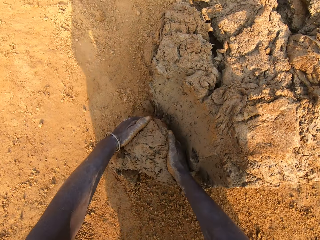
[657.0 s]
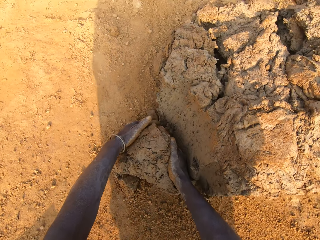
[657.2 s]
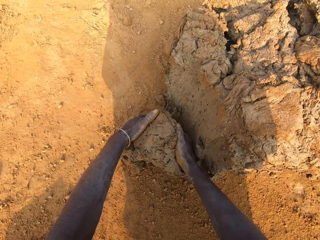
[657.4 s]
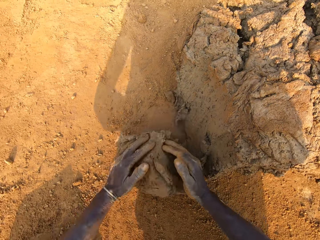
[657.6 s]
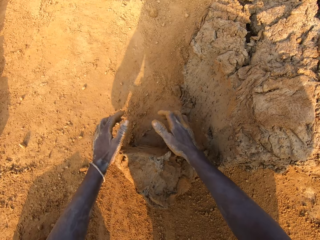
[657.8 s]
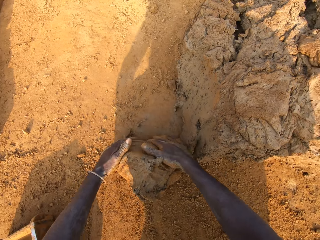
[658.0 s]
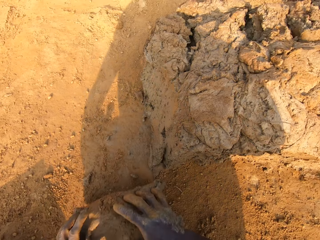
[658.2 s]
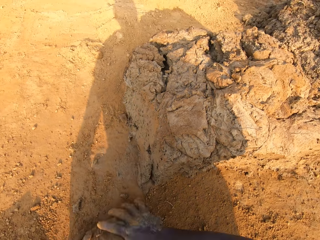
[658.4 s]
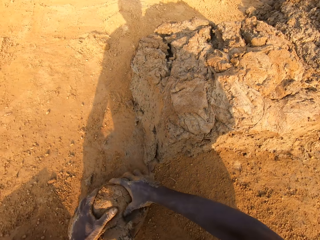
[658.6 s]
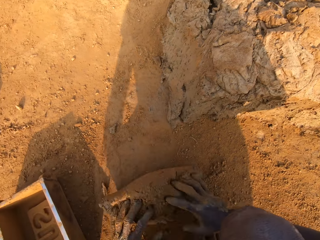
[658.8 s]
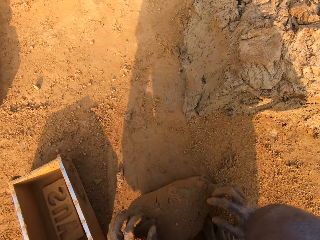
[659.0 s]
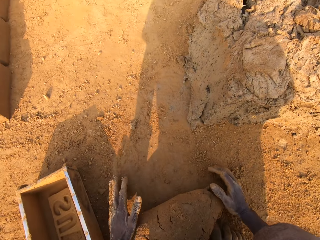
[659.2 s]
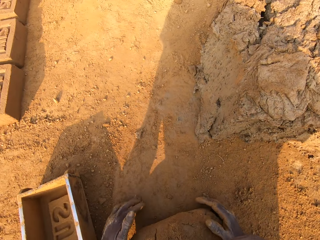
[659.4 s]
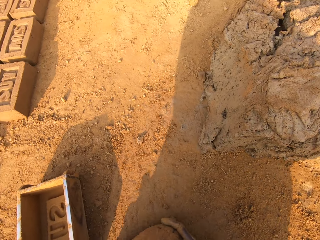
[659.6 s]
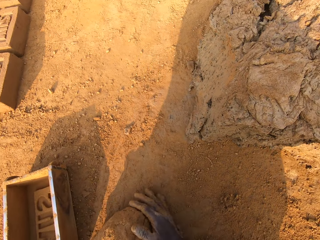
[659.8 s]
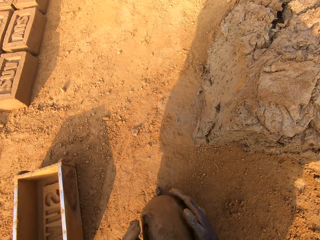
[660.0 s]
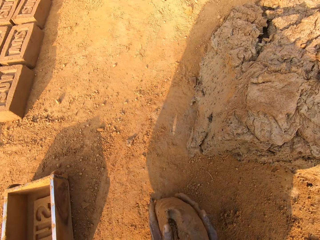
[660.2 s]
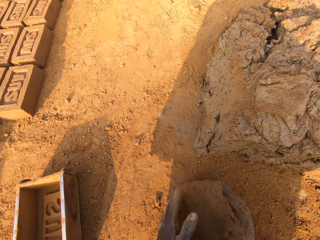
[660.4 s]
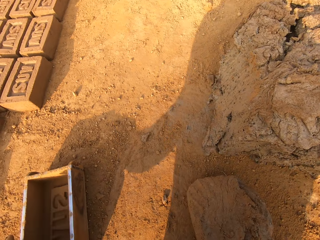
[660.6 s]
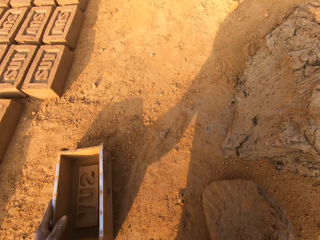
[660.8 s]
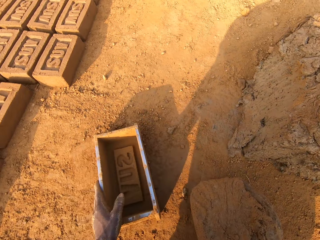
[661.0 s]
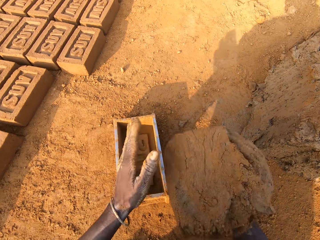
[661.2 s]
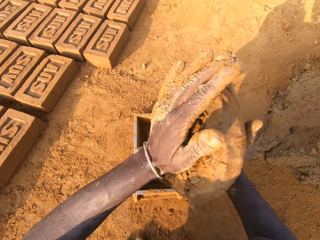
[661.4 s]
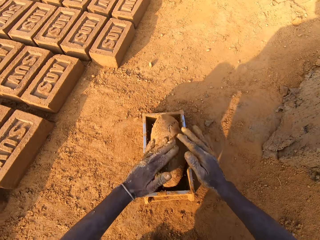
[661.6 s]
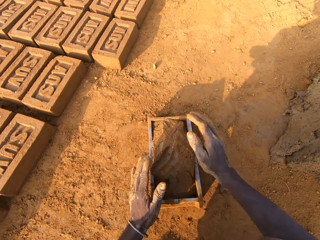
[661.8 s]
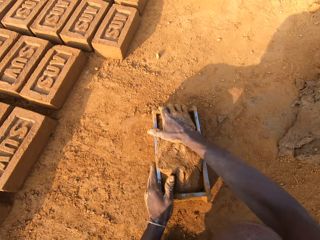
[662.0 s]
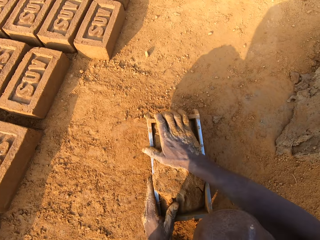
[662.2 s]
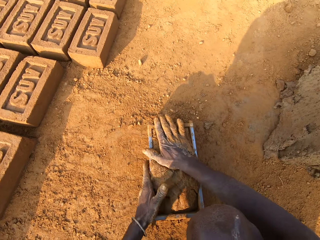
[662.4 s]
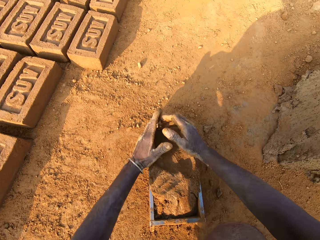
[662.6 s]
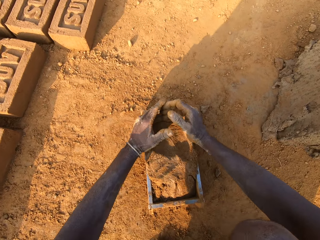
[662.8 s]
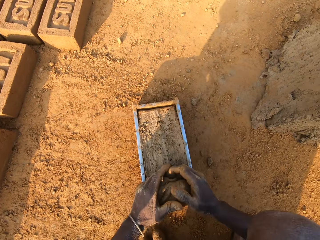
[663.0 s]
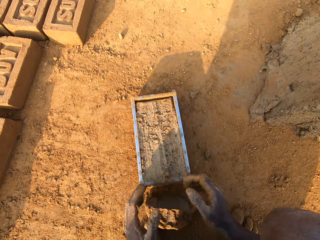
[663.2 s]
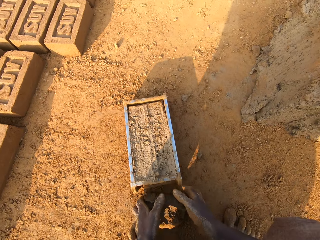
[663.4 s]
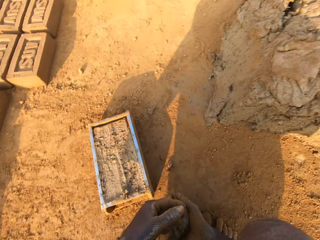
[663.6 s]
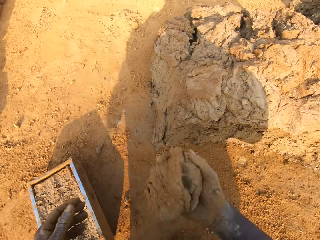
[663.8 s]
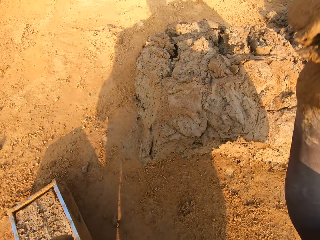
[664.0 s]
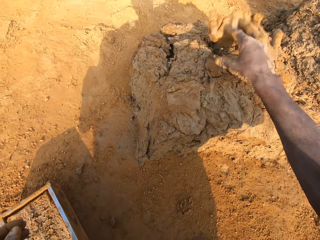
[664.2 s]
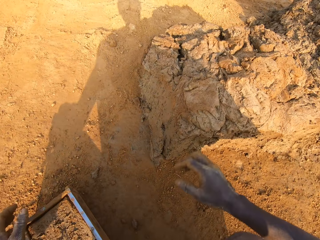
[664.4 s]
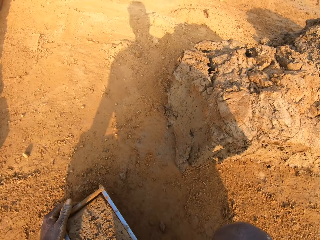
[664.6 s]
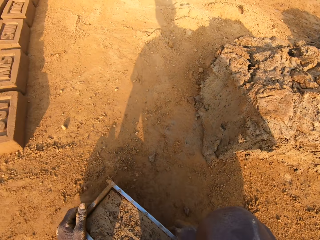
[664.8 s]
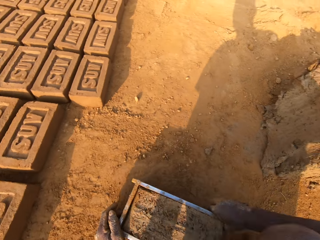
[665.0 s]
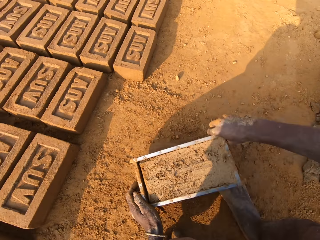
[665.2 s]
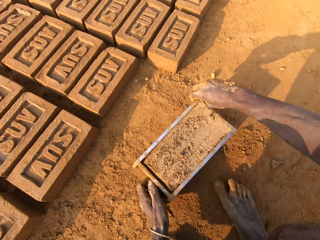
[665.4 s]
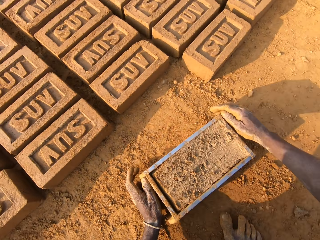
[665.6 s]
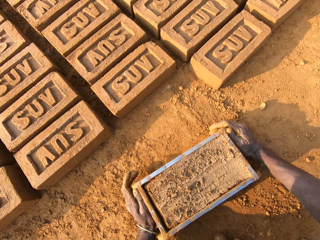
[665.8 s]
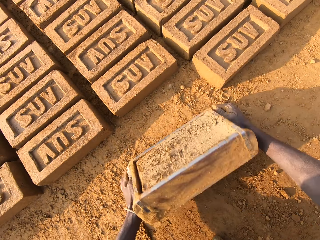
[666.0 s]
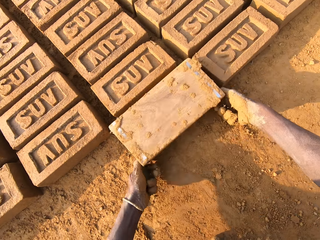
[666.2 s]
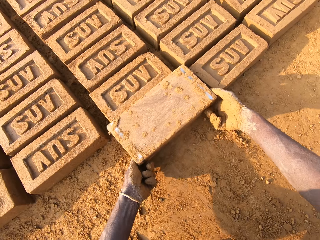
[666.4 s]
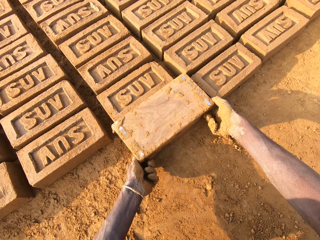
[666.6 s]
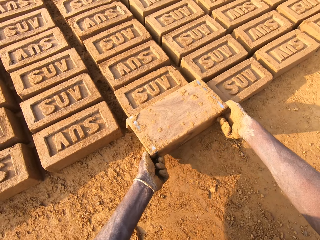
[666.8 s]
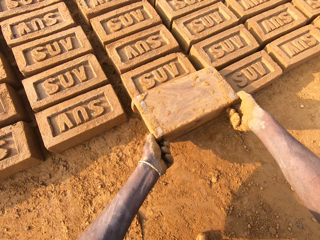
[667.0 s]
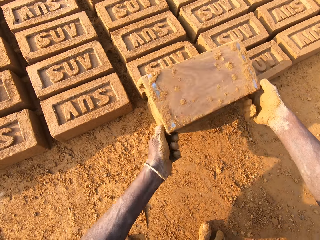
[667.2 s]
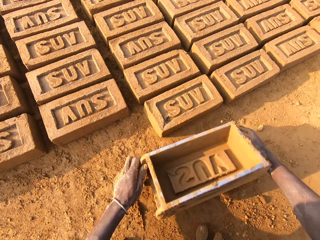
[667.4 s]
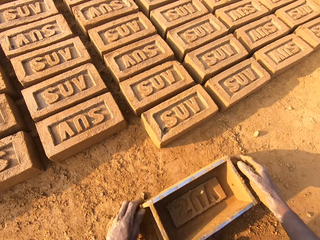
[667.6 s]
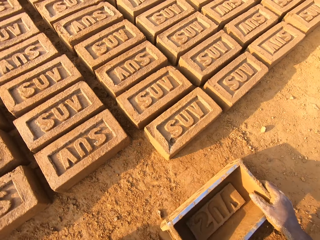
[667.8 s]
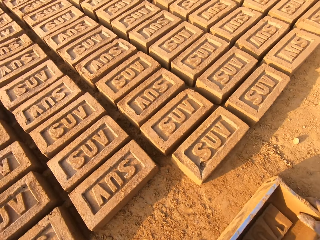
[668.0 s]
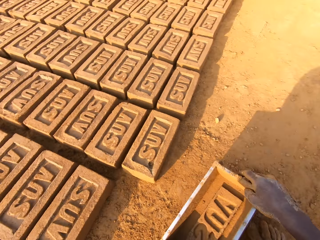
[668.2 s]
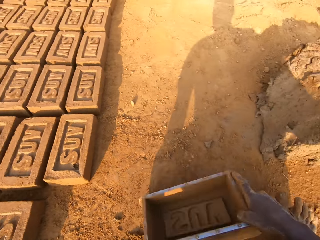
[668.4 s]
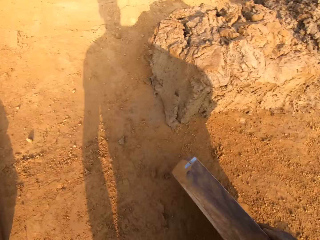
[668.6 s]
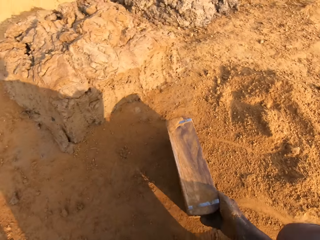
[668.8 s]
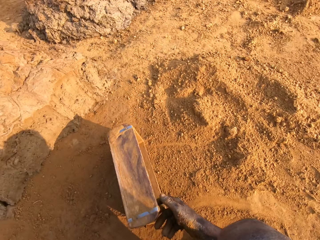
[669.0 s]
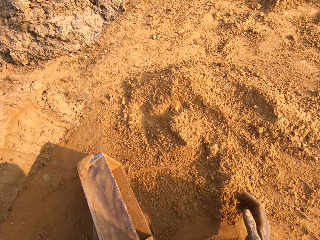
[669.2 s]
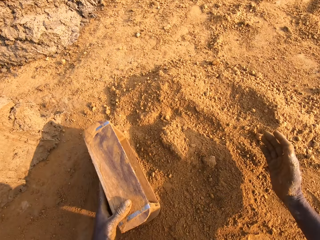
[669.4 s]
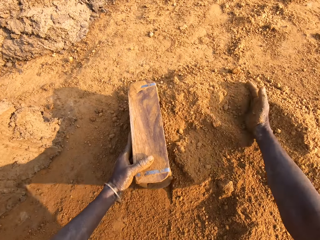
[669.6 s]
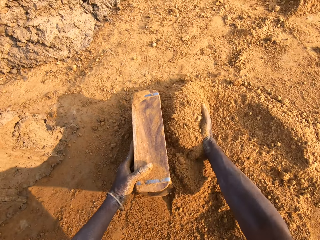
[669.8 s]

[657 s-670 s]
The camera wearer cuts a portion of the concrete or mud from the heap of concrete on the ground with his two hands. He takes the mud and moulds the mud. He mixes the concrete on the ground with his hands. He shifts the iron brick mold on the ground with his left hand. He drops the concrete in his hand in the iron brick mold. He removes the excess concrete from the iron brick mold. He drops the excess concrete on the heap of concrete on the ground. He shifts the iron brick mold on the ground with his two hands. He turns the iron brick mold on the ground. He puts down the brick. He drops the iron brick mold on the ground.

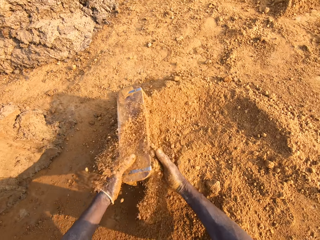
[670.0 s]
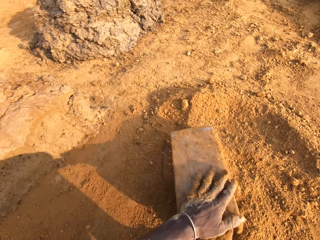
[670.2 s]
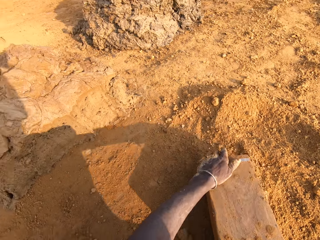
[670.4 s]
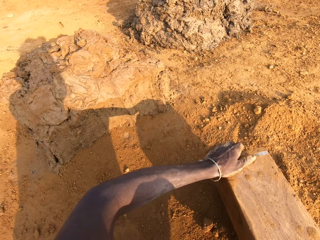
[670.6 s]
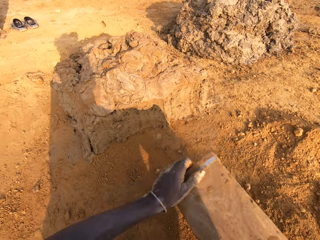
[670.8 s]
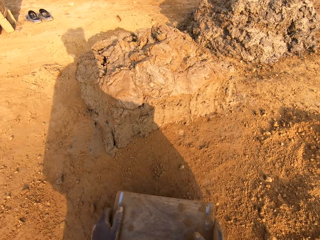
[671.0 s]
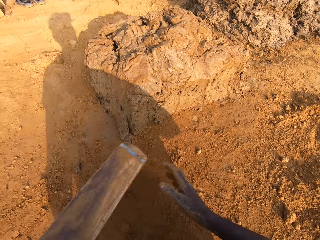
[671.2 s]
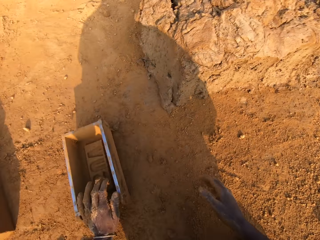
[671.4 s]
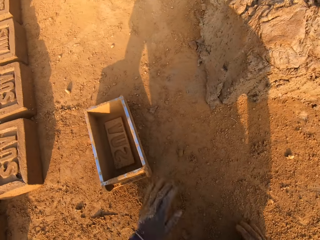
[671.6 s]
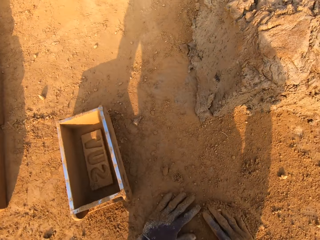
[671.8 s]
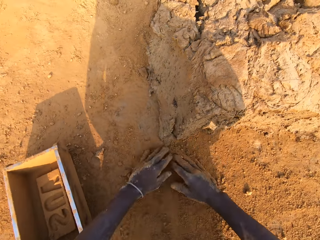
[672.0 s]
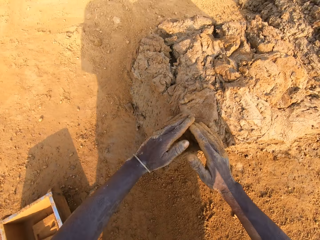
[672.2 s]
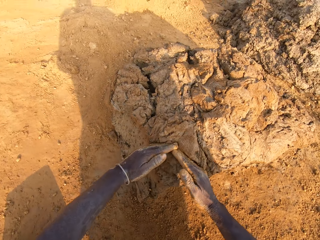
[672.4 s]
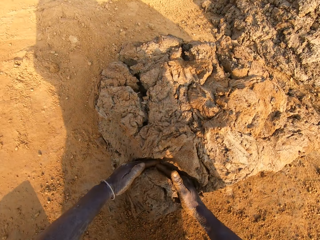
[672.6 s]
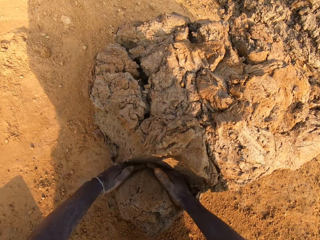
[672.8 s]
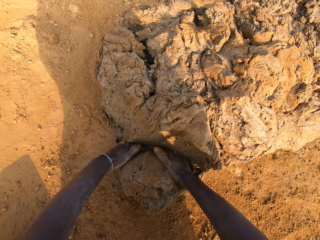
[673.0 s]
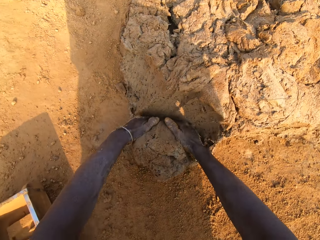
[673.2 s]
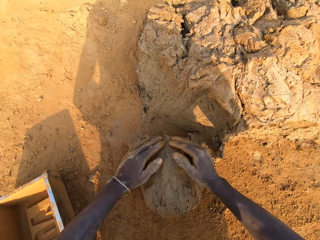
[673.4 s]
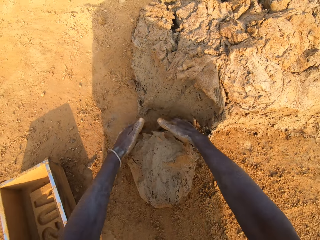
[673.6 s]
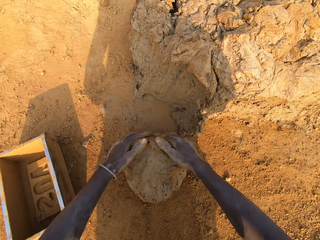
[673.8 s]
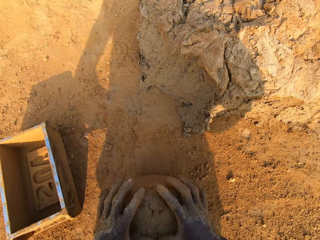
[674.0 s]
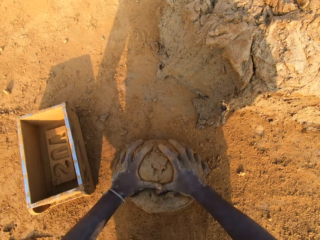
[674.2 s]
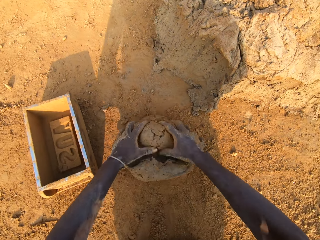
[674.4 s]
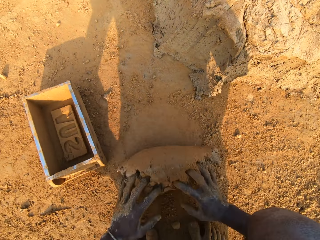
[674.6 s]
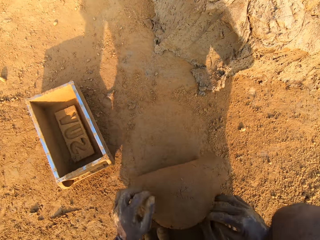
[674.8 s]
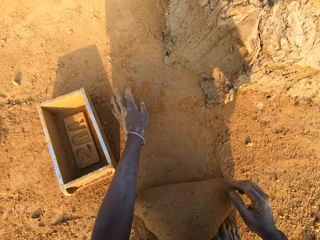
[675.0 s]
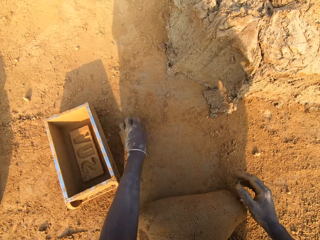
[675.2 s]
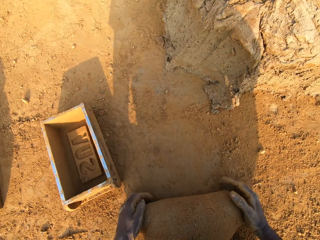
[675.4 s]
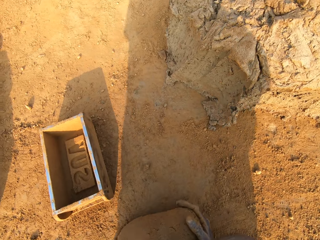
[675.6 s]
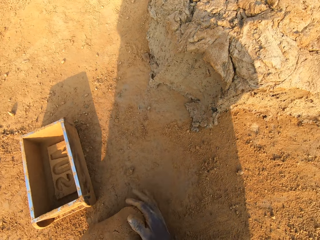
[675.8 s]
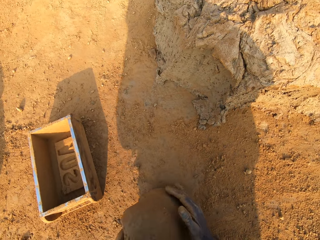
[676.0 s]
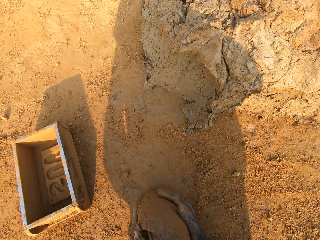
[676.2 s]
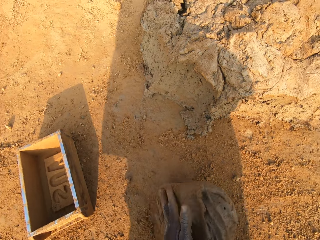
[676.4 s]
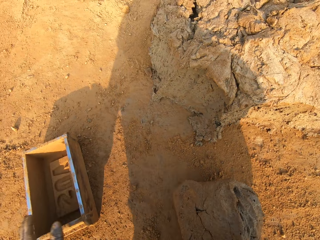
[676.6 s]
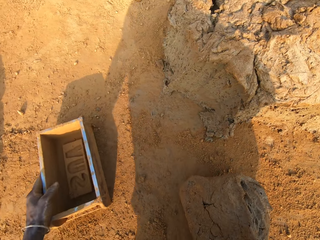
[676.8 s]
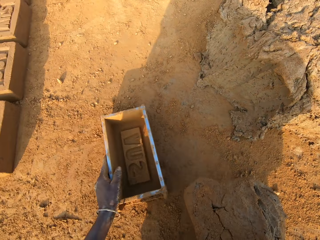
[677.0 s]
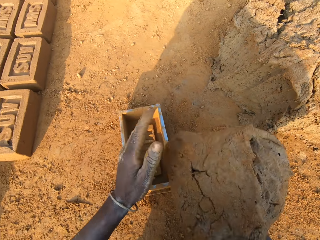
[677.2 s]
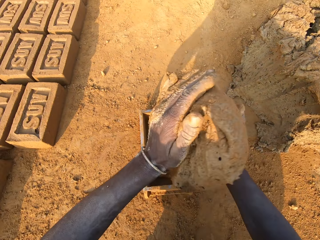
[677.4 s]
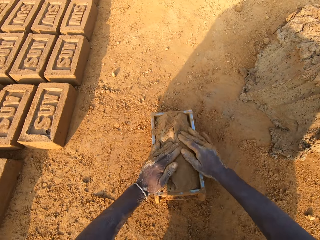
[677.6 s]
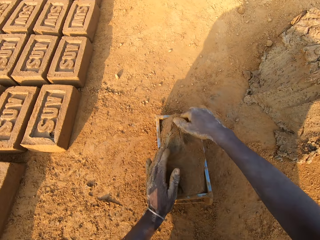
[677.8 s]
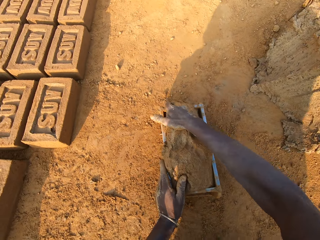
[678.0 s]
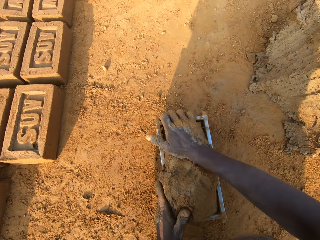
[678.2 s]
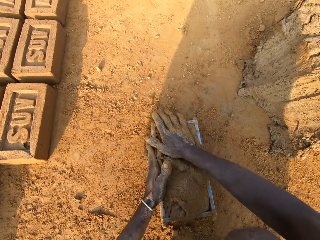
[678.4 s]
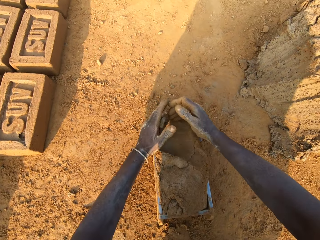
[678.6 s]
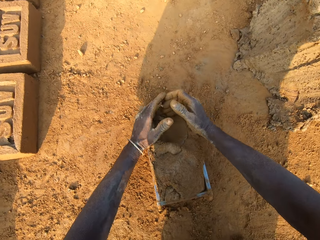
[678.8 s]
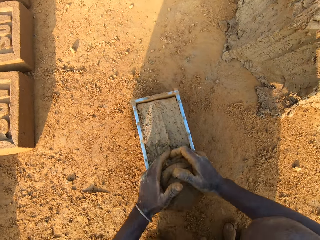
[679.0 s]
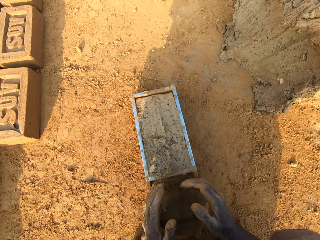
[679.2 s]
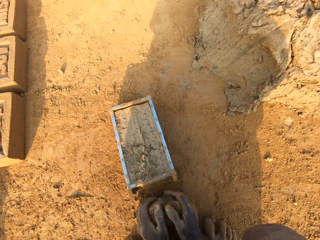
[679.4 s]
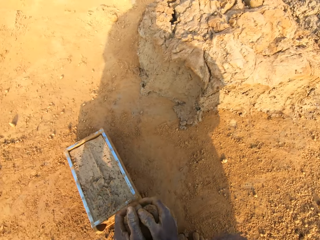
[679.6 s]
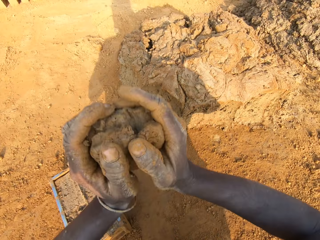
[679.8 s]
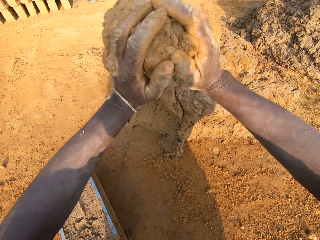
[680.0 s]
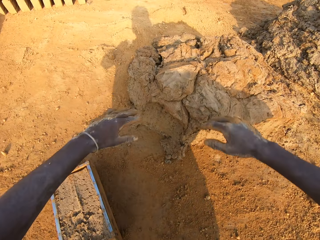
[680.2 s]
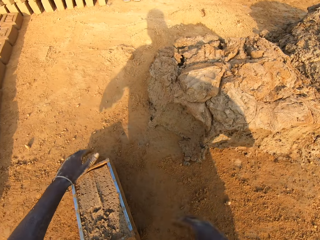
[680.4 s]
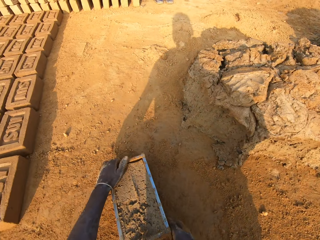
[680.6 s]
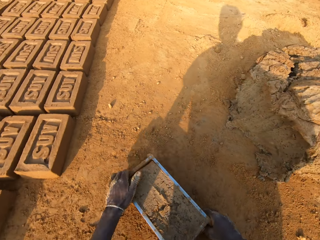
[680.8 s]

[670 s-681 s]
The camera wearer pours sand or soil into the iron brick mold with his right hand. He pours the soil down. He removes the sand from the iron brick mold. He drops the iron brick mold on the ground. He takes the mud or concrete. He cuts a portion of the concrete from the heap of concrete on the ground with his two hands. He moulds the mud. He mixes the concrete on the ground with his hands. He shifts the iron brick mold on the ground with his left hand. He drops the concrete in his hand in the iron brick mold. He removes the excess concrete from the iron brick mold. He drops the excess concrete on the heap of concrete on the ground.
